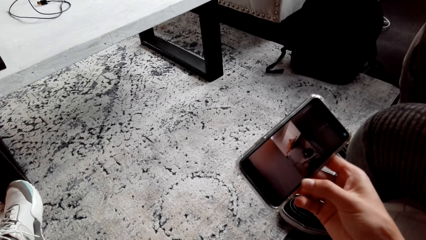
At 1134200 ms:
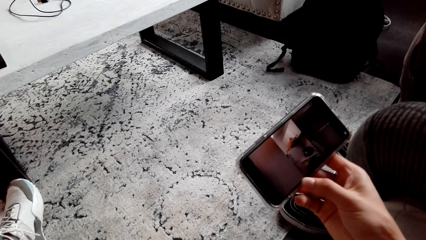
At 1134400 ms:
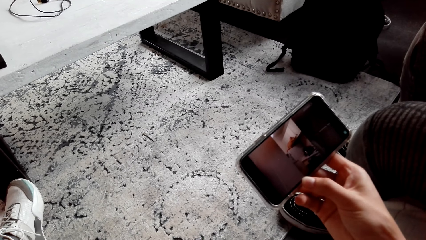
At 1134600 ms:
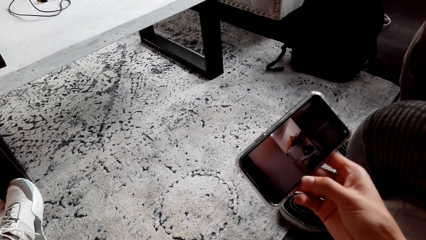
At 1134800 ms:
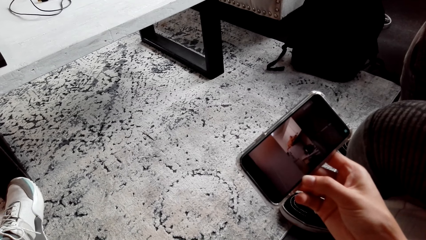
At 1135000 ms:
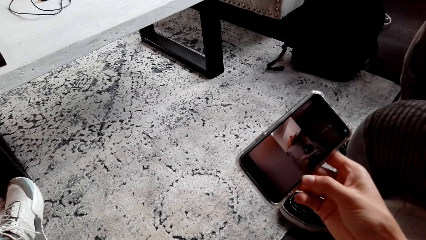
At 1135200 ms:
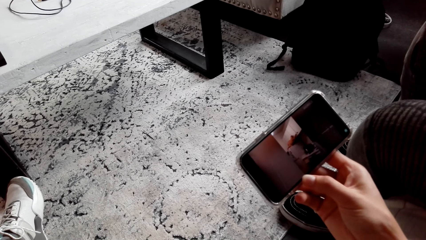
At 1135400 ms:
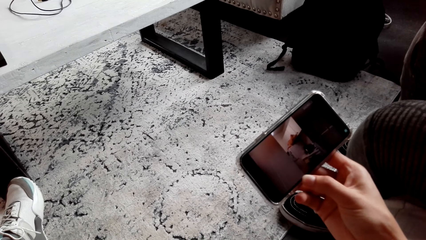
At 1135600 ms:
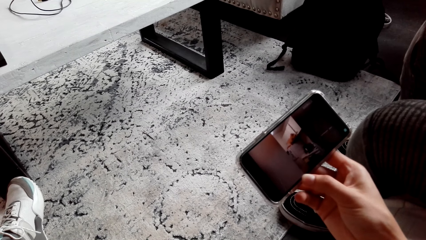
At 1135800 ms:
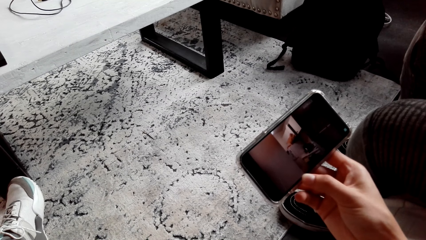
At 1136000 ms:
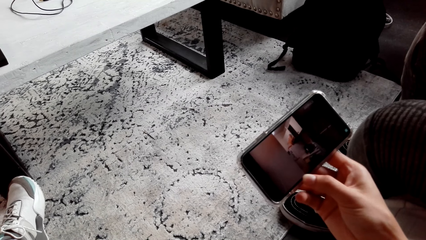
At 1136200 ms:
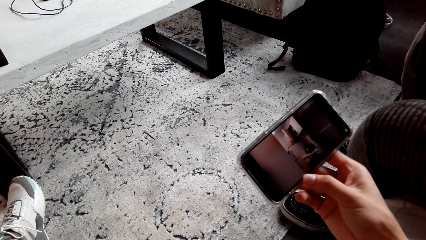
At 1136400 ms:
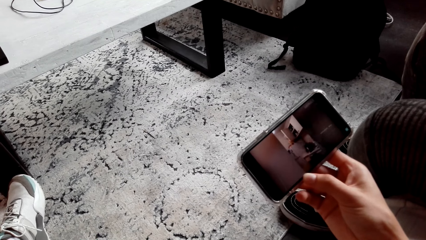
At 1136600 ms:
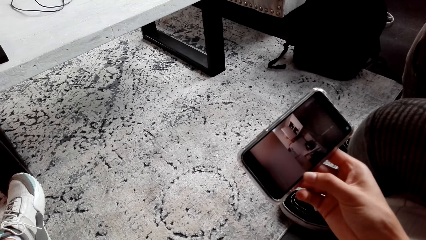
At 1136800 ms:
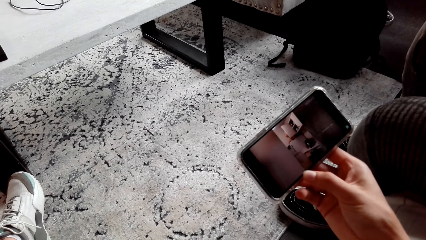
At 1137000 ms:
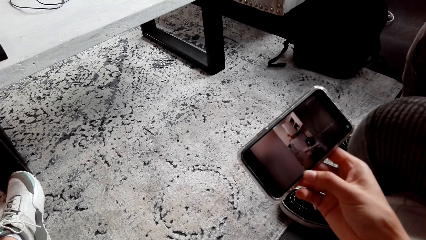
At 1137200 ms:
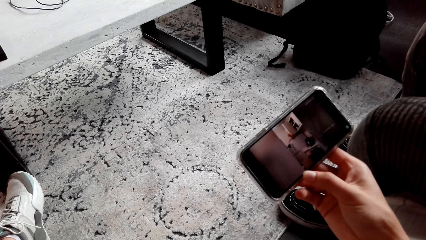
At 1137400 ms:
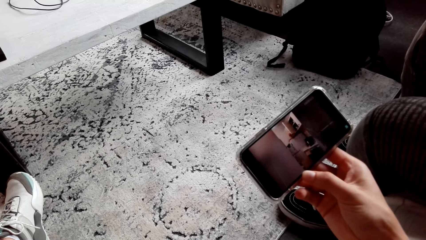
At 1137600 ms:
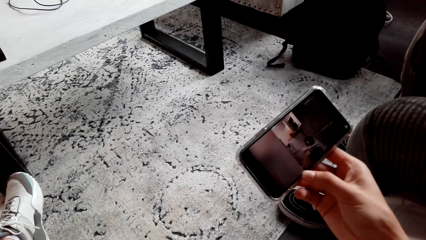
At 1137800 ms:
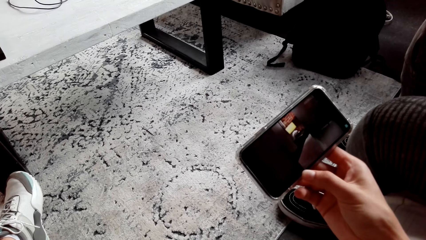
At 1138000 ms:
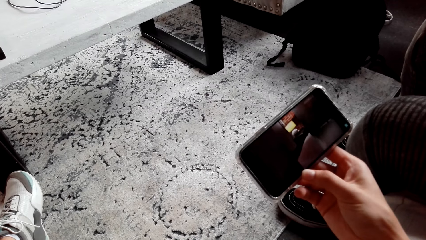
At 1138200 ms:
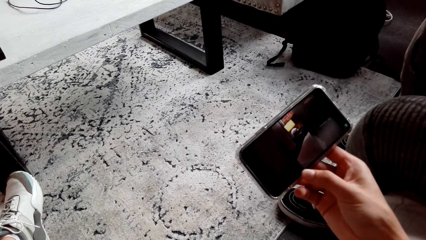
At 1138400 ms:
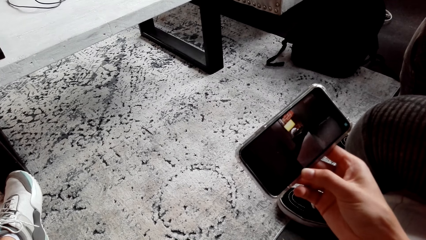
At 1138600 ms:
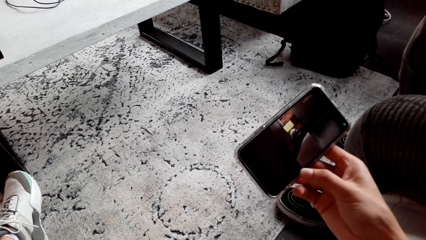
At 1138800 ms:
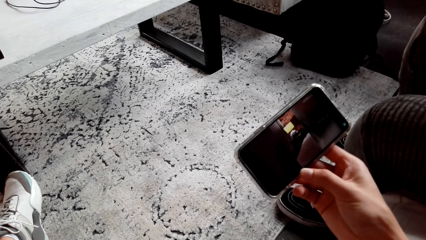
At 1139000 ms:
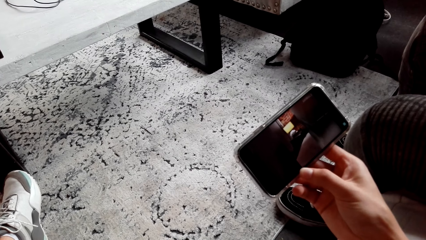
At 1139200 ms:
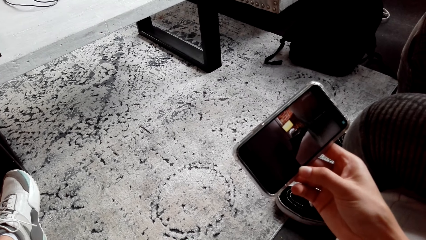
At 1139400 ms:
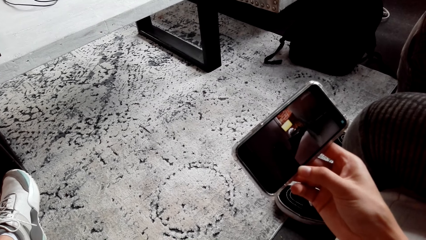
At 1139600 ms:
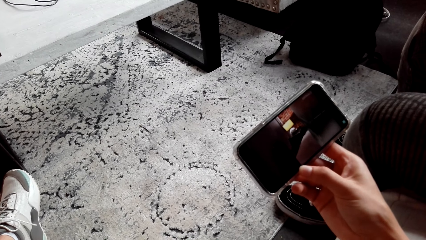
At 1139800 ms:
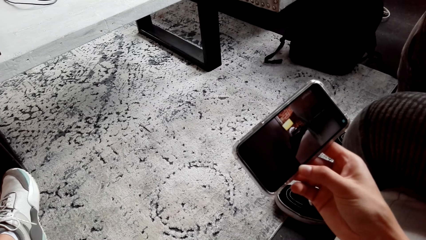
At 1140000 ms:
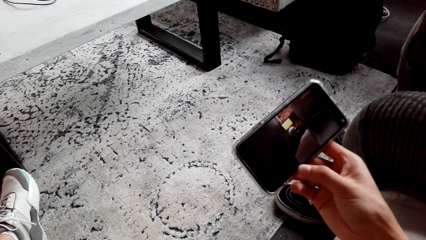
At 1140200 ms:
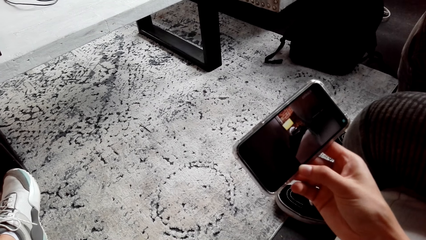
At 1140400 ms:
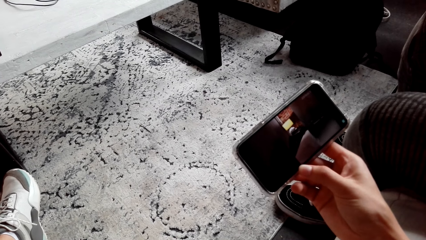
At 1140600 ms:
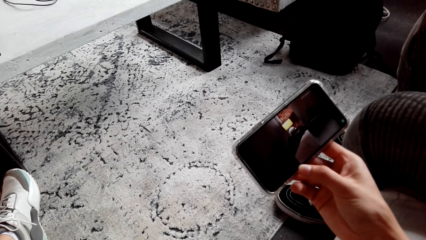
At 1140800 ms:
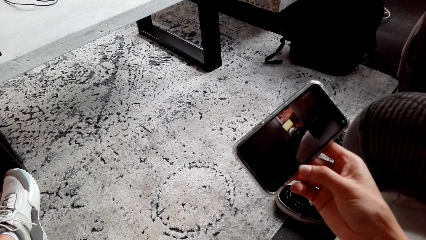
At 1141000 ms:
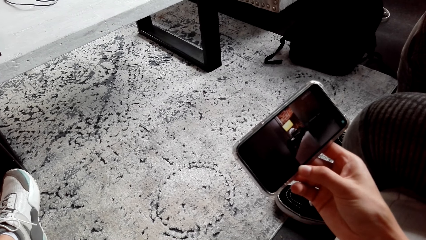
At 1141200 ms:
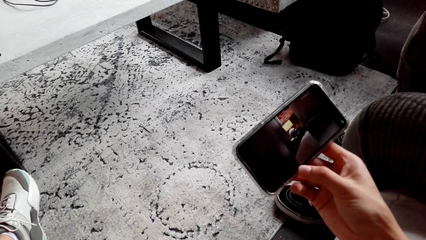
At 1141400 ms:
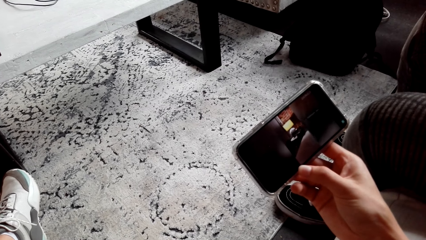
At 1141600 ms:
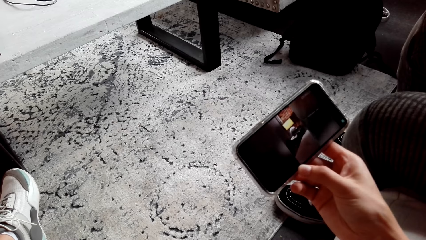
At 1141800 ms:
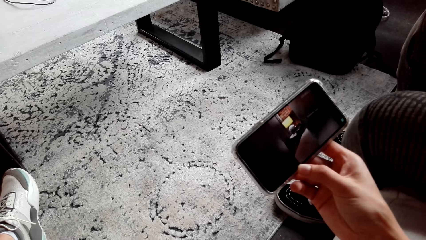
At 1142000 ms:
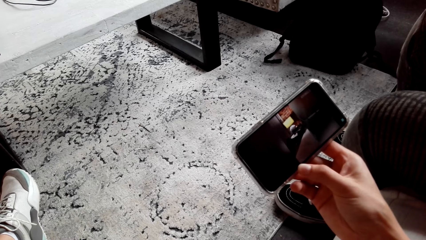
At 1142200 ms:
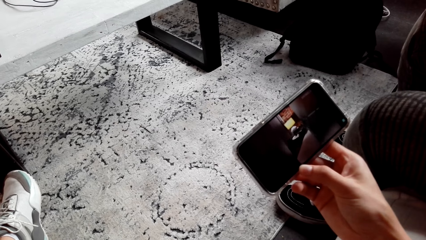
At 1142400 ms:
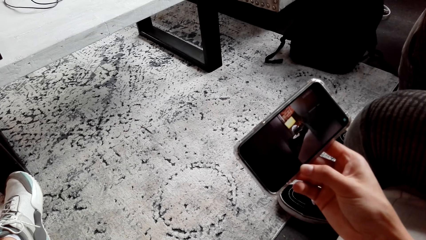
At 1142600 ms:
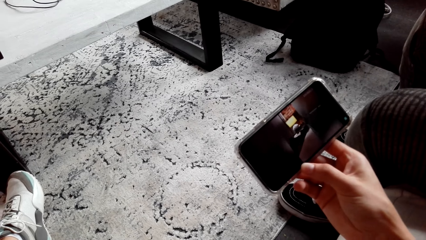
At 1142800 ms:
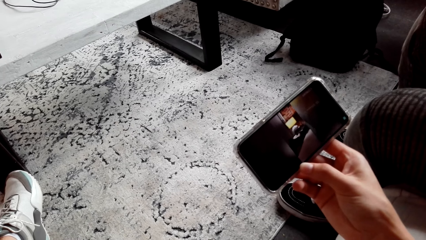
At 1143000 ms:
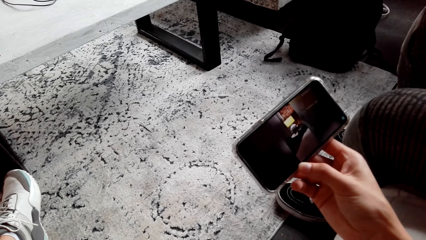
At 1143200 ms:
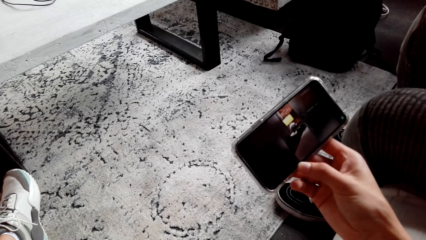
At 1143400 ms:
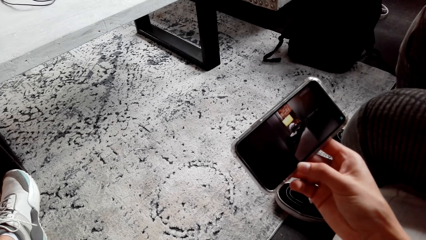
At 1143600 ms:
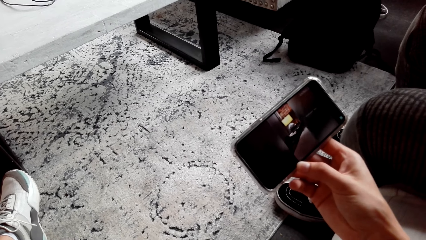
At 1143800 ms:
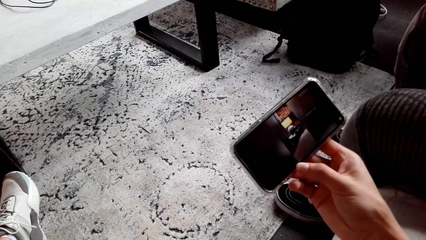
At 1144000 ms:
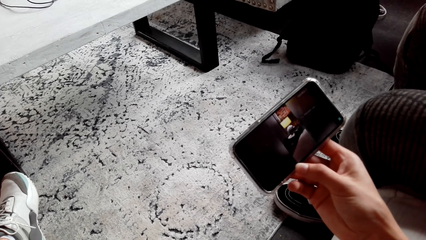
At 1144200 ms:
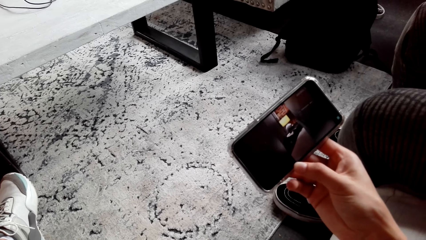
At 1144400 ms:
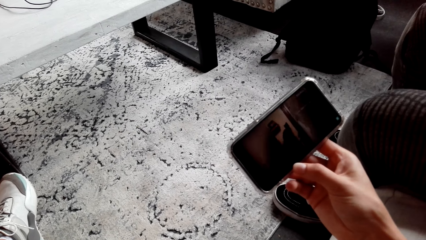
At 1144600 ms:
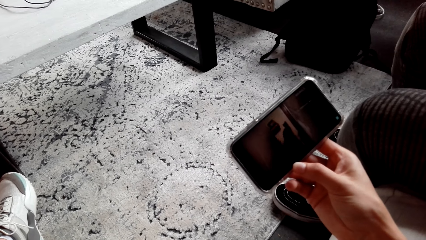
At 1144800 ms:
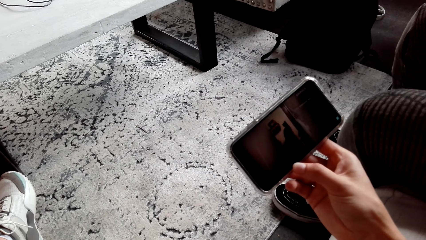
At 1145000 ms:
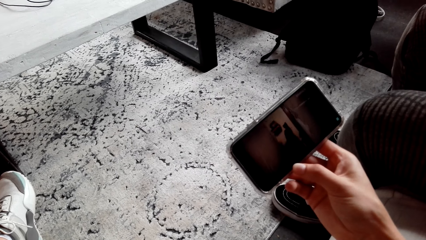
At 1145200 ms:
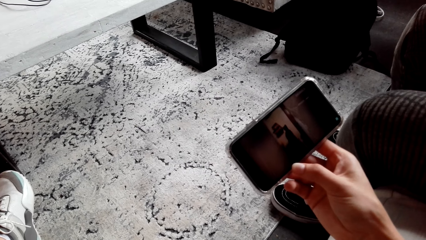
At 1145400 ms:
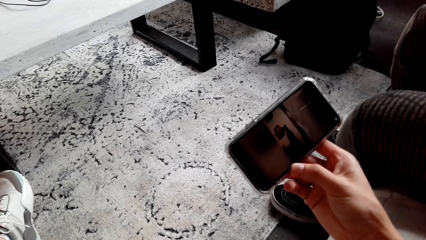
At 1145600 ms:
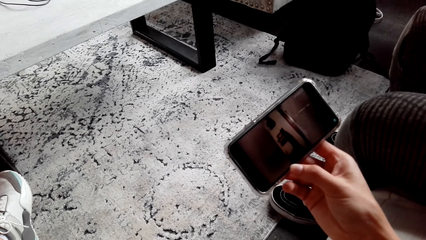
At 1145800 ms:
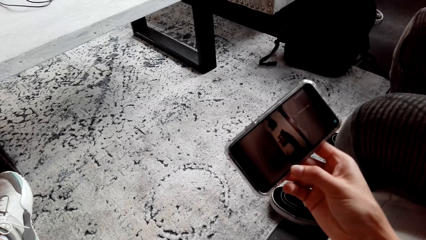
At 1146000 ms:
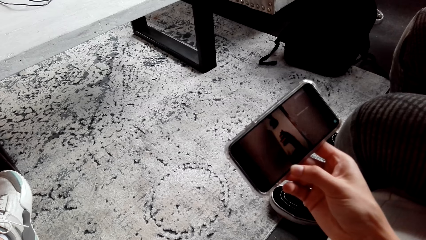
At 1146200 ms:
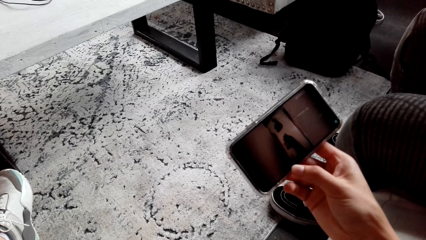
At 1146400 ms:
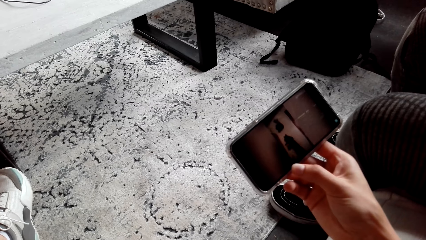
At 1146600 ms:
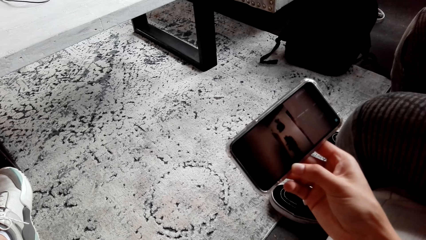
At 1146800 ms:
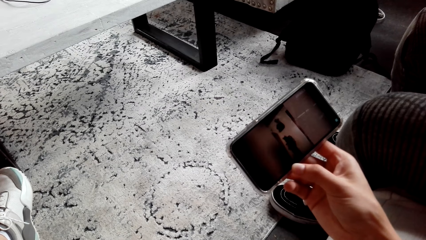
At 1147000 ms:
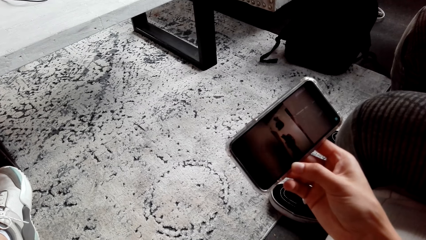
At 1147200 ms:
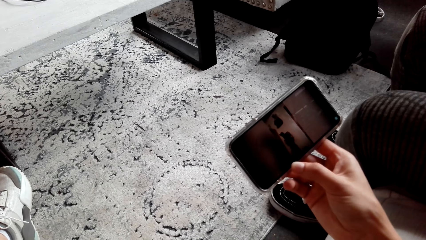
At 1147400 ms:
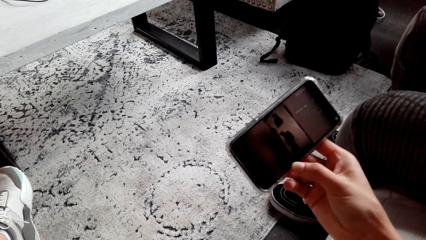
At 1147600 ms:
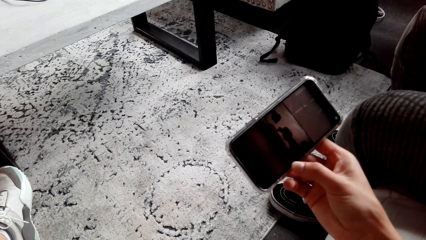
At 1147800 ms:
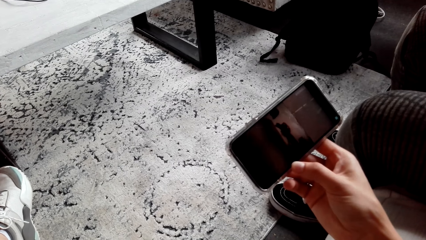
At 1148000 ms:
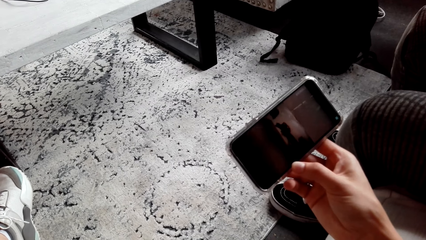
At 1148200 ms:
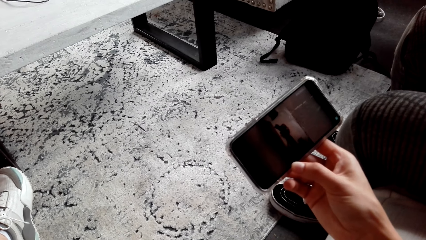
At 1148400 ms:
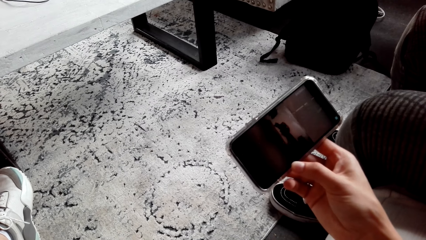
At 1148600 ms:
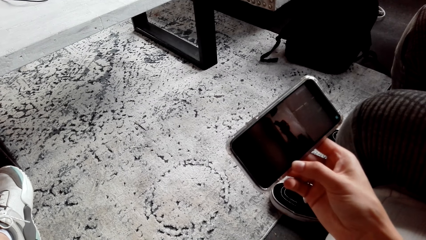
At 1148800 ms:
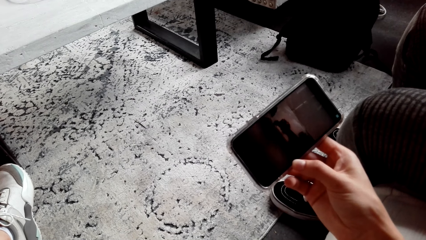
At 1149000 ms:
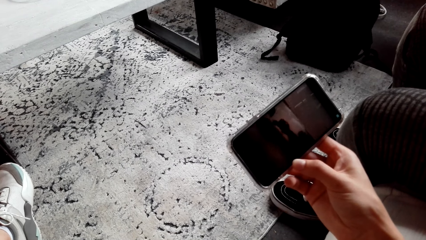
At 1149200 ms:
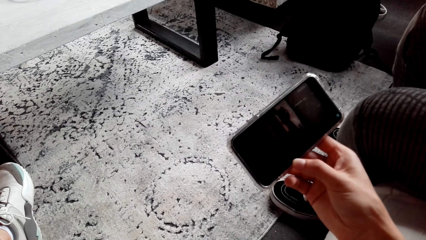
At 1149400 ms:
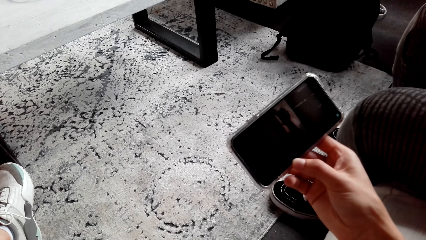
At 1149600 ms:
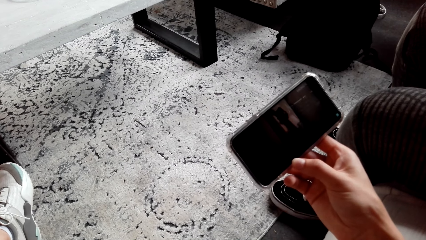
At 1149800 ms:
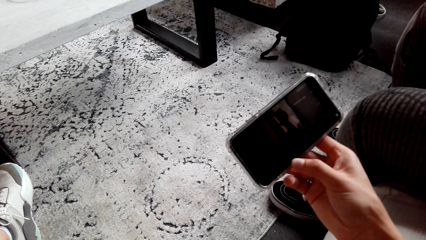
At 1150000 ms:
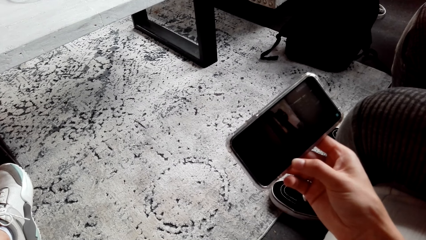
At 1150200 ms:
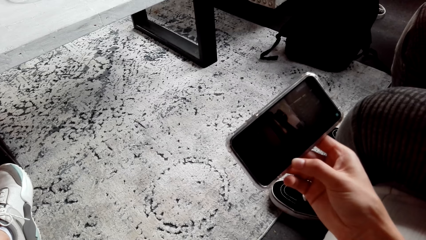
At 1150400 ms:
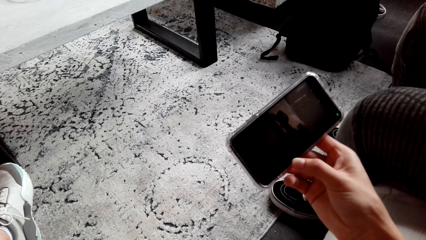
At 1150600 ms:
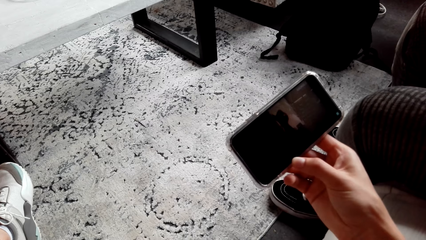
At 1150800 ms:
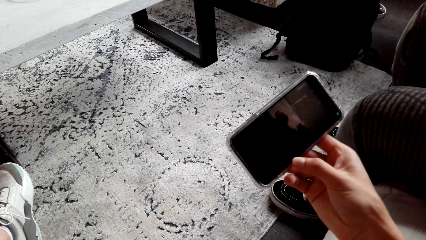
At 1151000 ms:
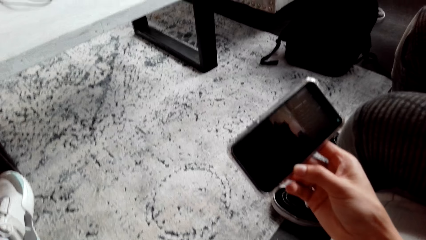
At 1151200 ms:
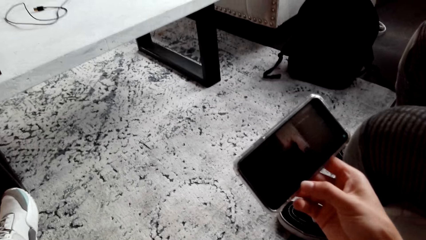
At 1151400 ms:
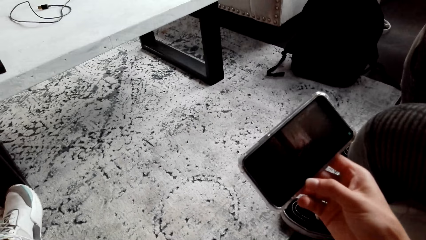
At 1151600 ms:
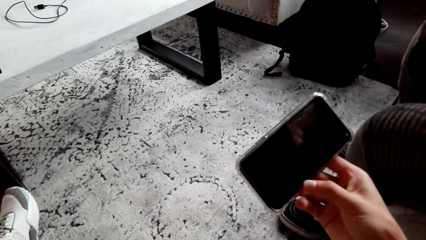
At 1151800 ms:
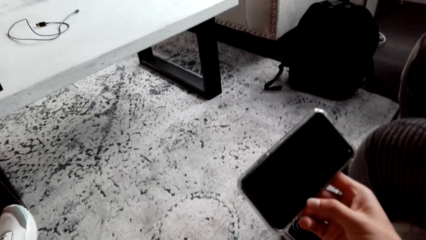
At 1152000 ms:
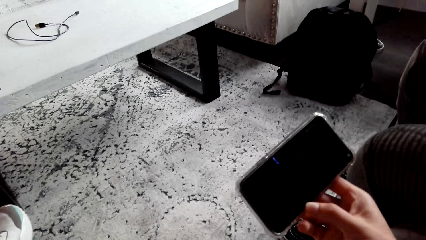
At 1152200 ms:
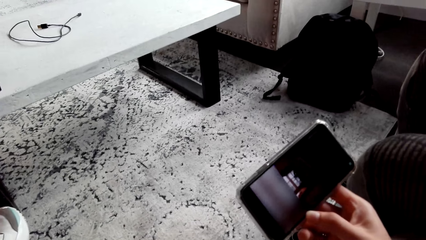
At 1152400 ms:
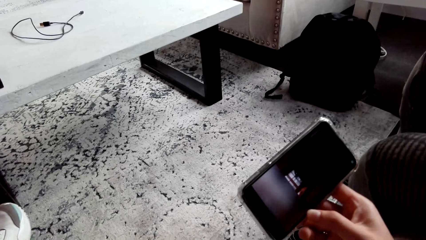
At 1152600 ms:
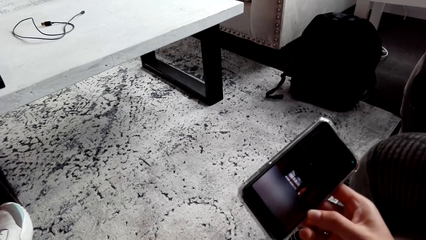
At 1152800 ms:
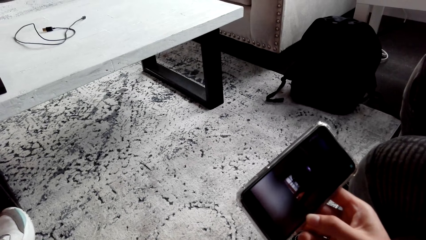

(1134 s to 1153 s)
The camera wearer watches a video on the phone. They watch the video on the phone repeatedly.
